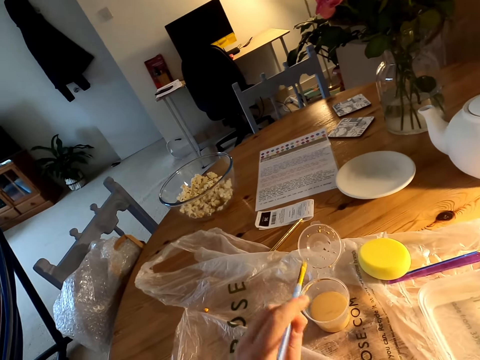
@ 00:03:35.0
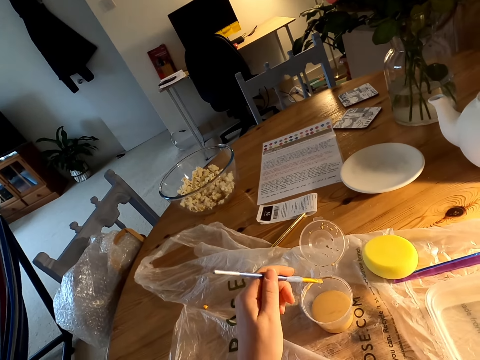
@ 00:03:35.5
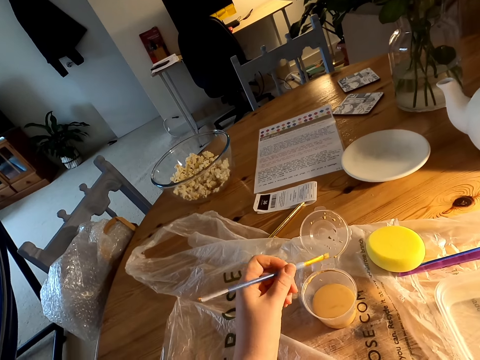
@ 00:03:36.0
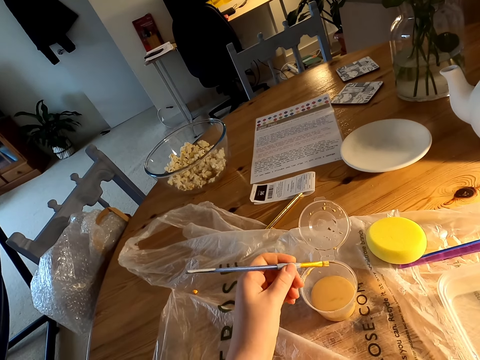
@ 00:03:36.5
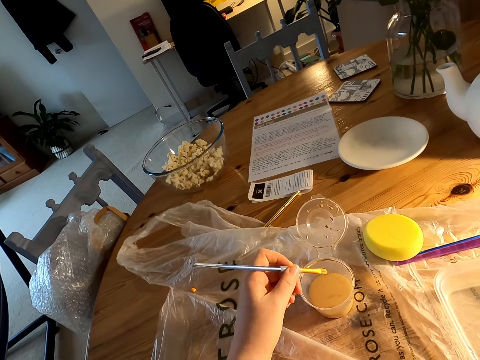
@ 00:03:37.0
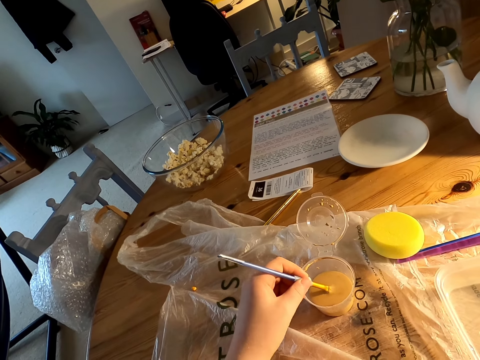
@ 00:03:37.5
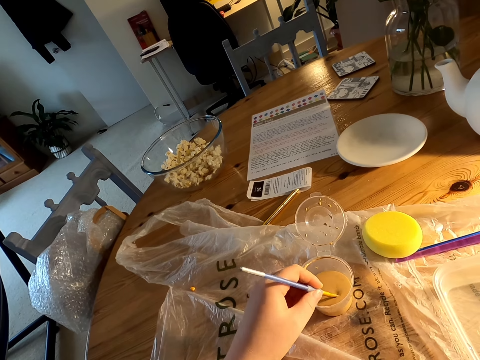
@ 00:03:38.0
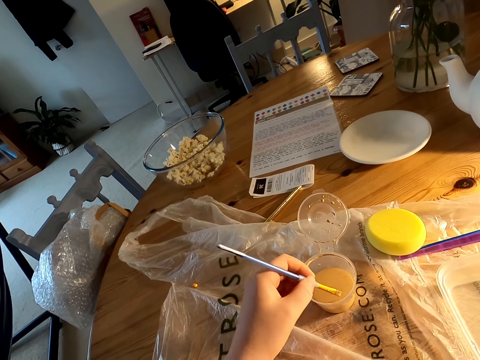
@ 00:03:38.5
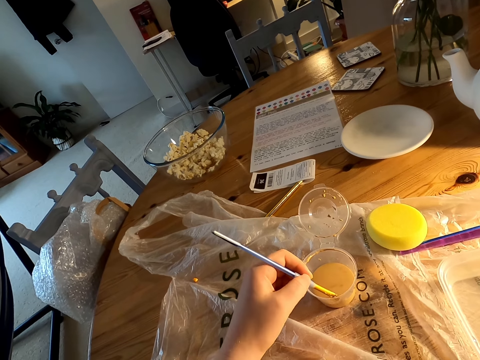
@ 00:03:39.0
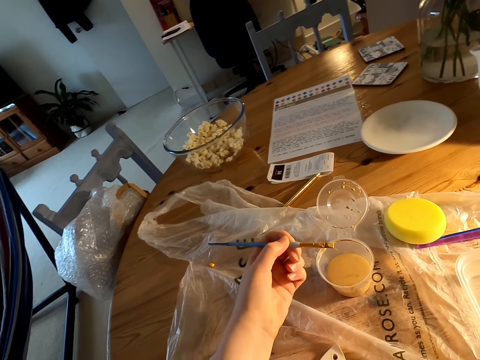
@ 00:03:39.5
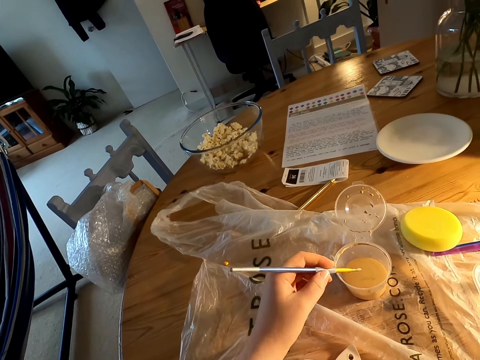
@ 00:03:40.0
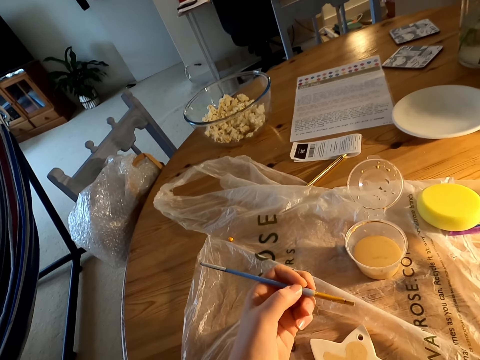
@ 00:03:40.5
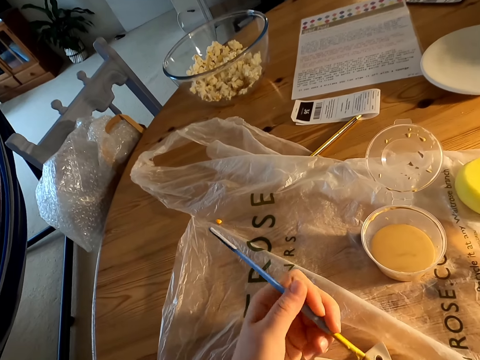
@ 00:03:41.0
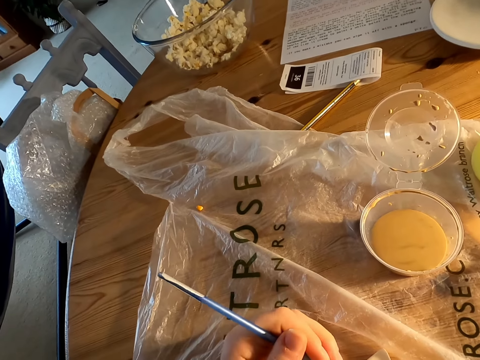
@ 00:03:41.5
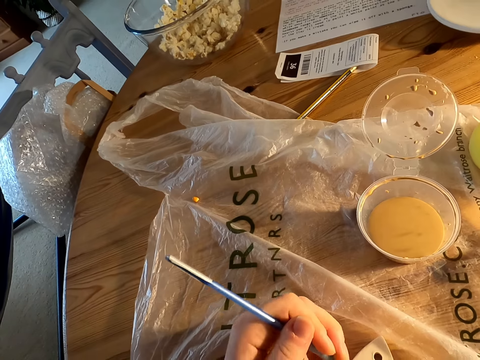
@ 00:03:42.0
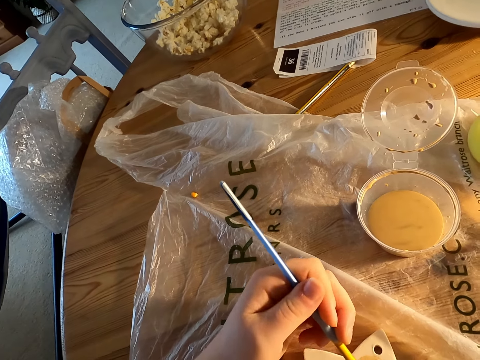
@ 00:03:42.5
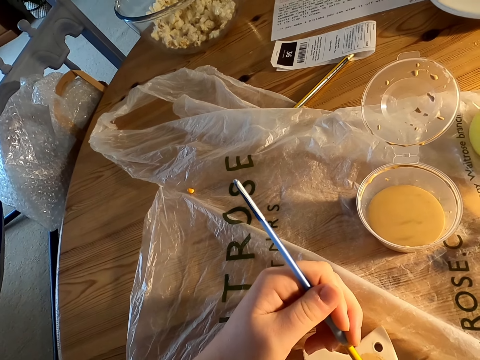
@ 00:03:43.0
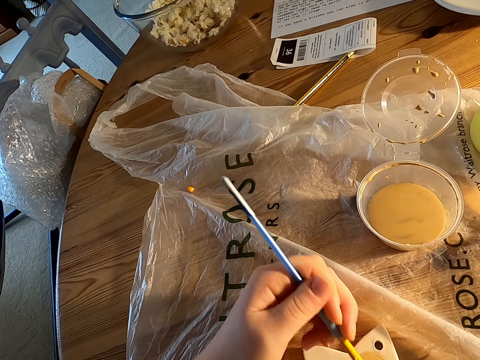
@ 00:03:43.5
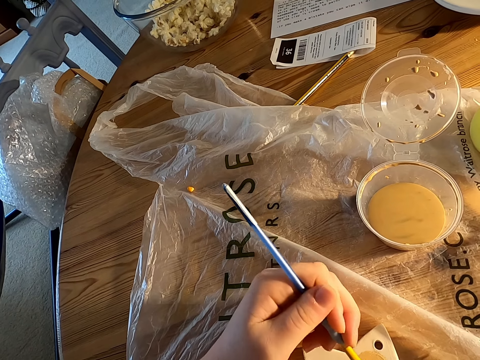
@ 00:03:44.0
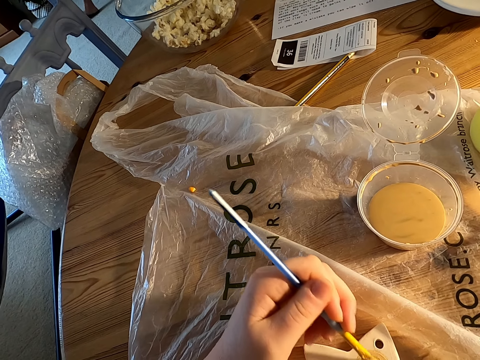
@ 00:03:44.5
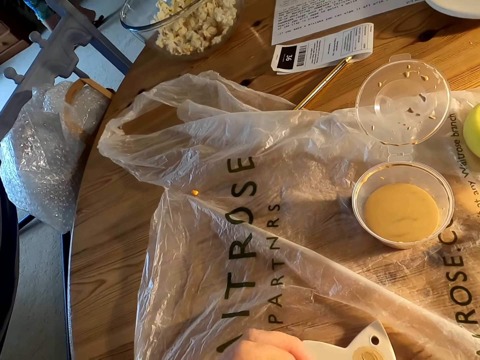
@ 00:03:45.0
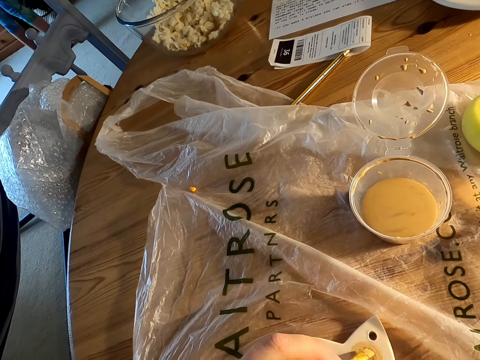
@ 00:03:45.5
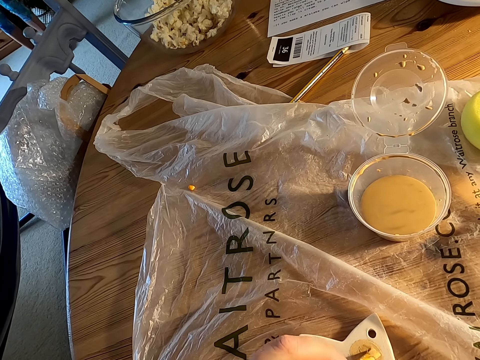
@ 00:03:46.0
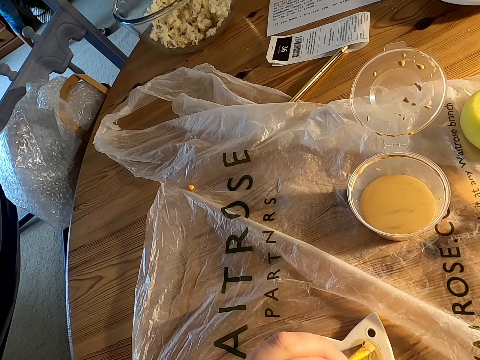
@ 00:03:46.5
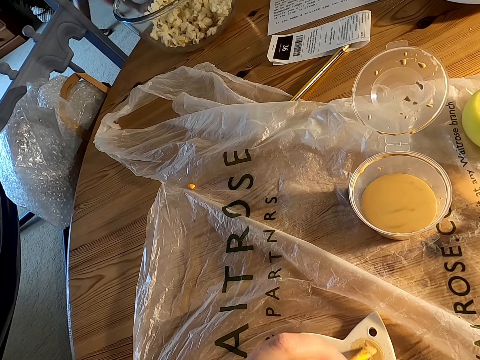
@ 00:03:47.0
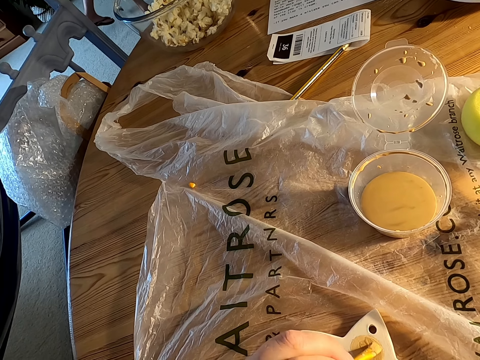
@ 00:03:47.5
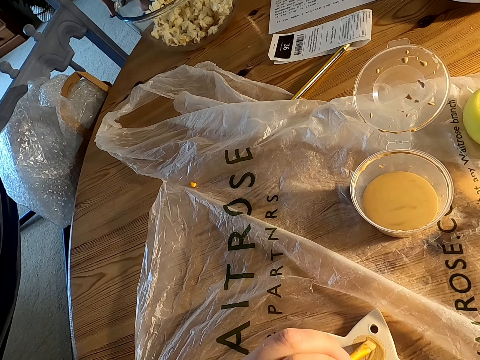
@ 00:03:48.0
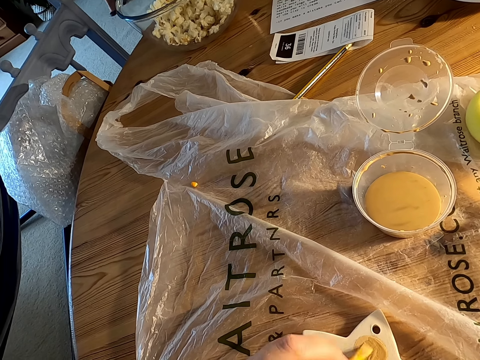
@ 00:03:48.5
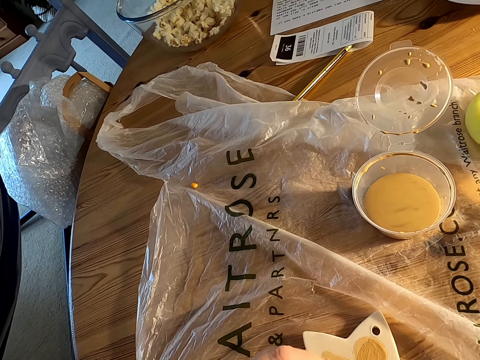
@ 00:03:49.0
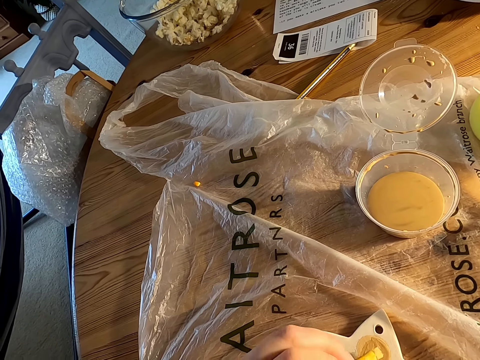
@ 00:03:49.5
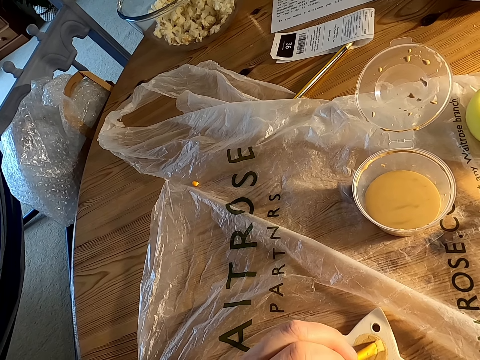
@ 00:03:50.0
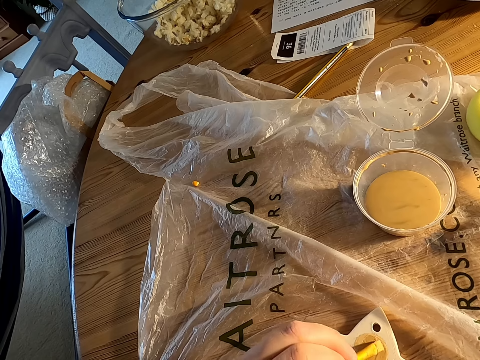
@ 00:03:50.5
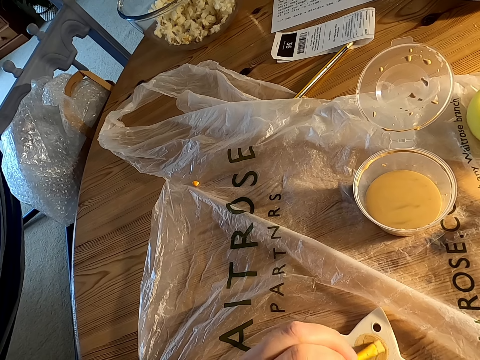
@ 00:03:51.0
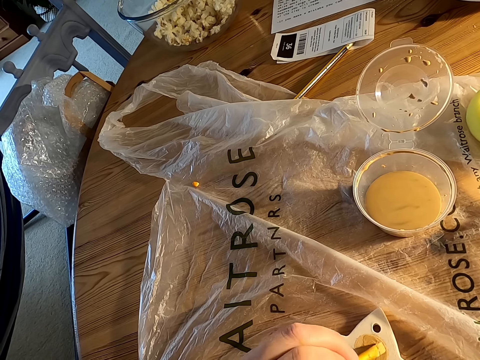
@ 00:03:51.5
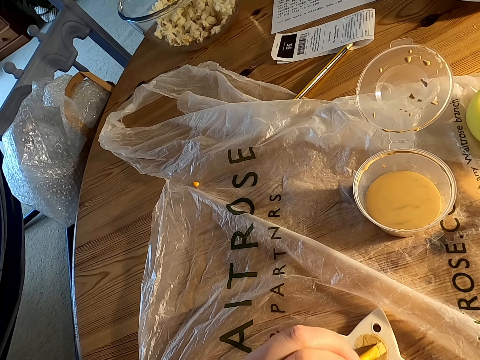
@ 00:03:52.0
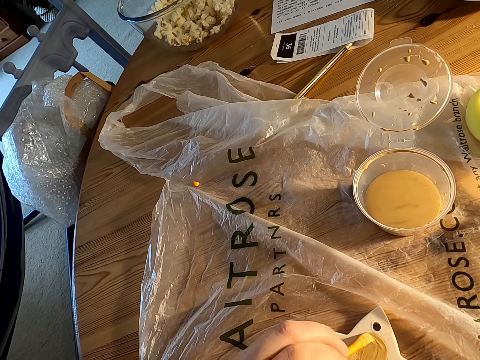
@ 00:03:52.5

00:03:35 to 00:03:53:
The camera wearer holds a paint brush with his left hand. He dips paint in the can on the table with a brush. He paints something on the table with the brush. A woman walks on the floor. The camera wearer paints something on the table with the brush.

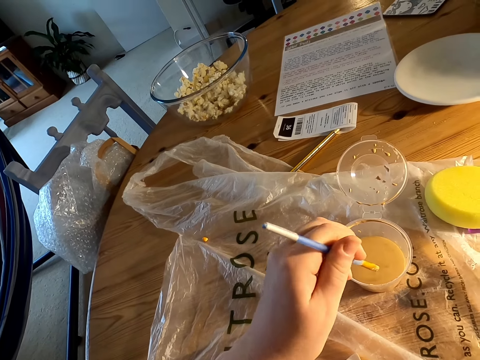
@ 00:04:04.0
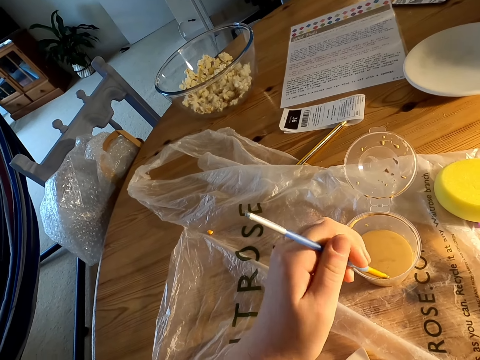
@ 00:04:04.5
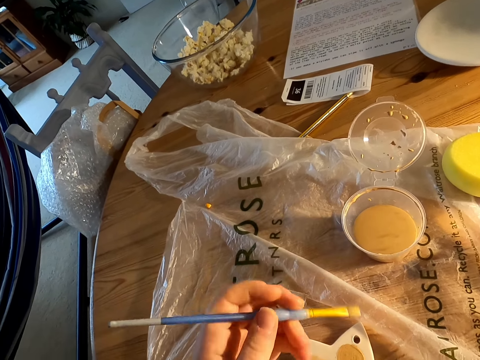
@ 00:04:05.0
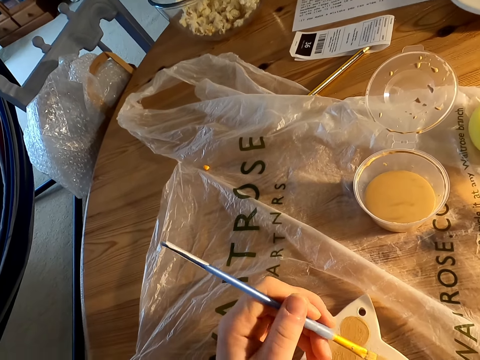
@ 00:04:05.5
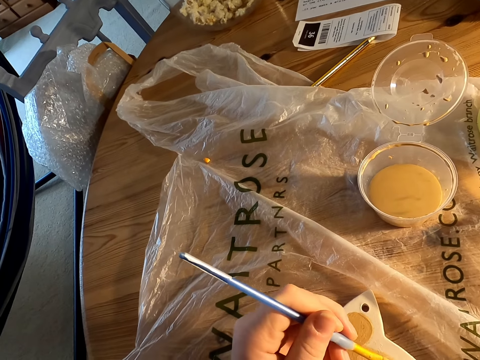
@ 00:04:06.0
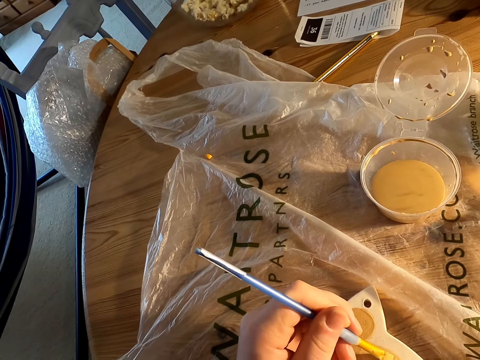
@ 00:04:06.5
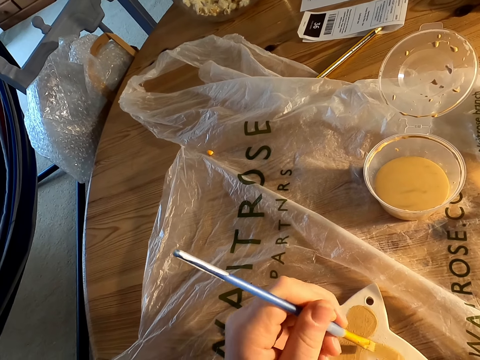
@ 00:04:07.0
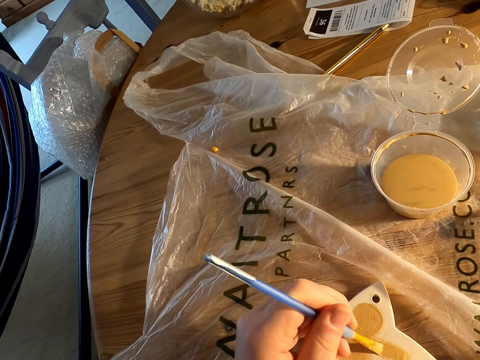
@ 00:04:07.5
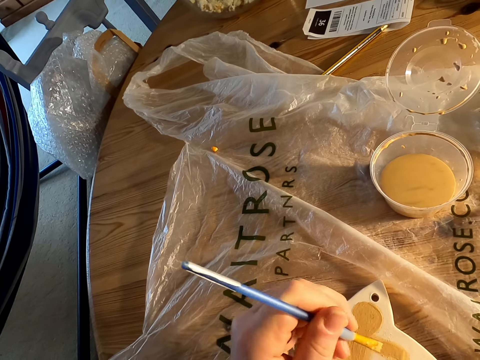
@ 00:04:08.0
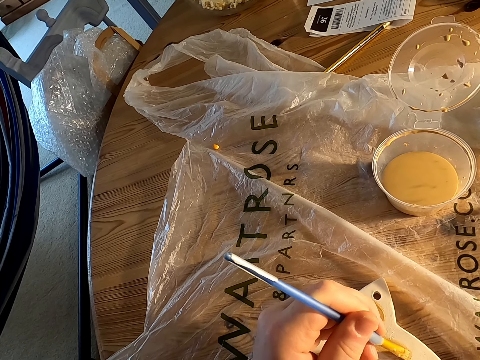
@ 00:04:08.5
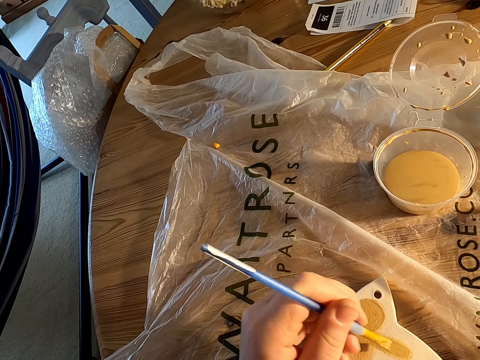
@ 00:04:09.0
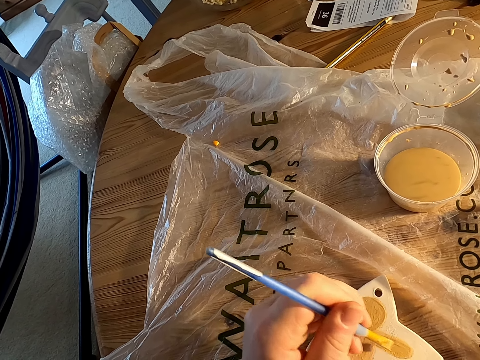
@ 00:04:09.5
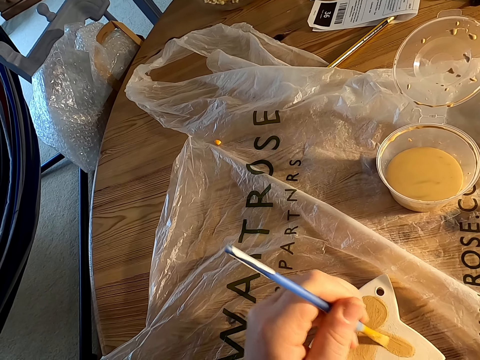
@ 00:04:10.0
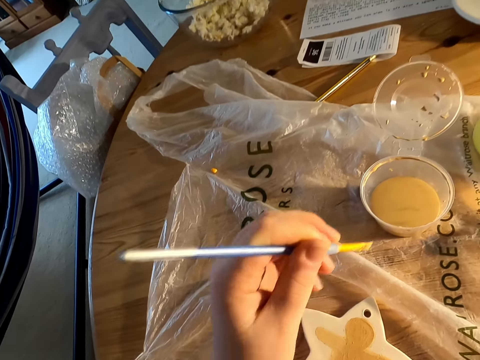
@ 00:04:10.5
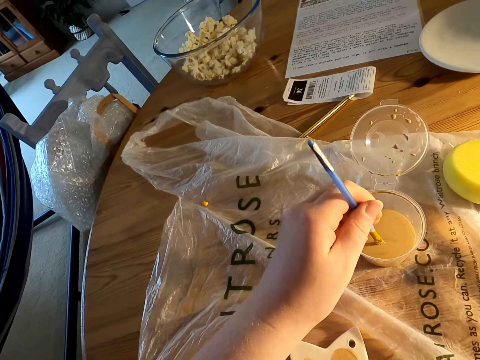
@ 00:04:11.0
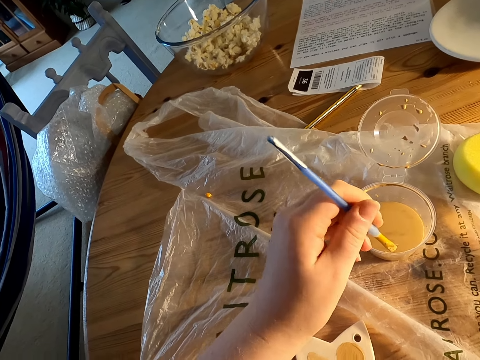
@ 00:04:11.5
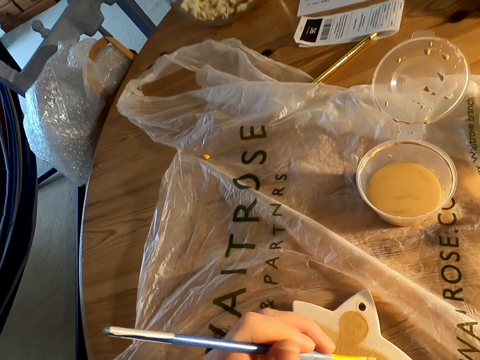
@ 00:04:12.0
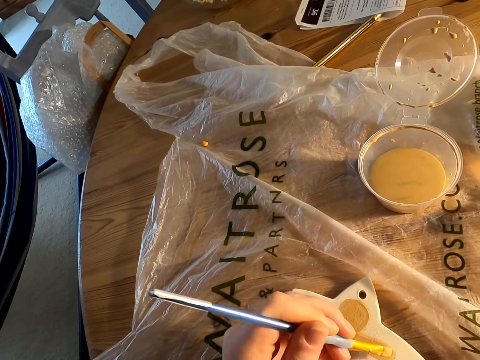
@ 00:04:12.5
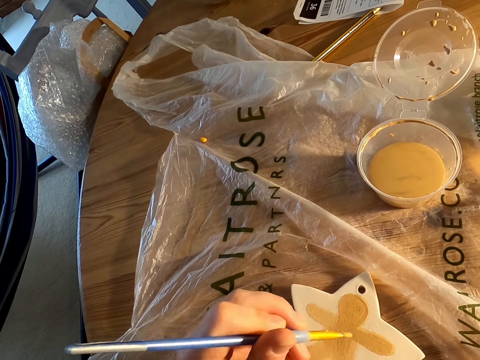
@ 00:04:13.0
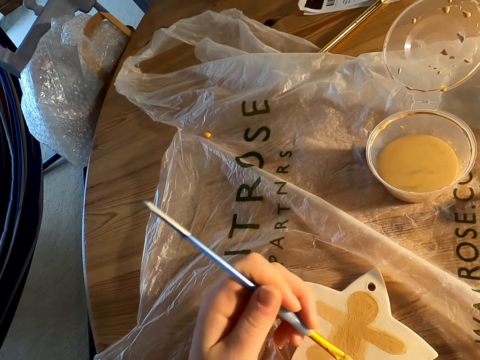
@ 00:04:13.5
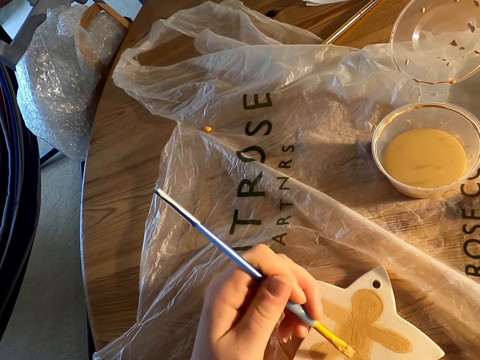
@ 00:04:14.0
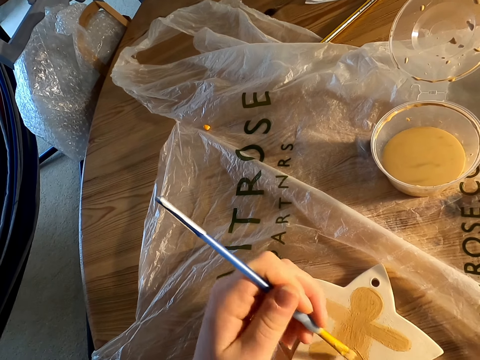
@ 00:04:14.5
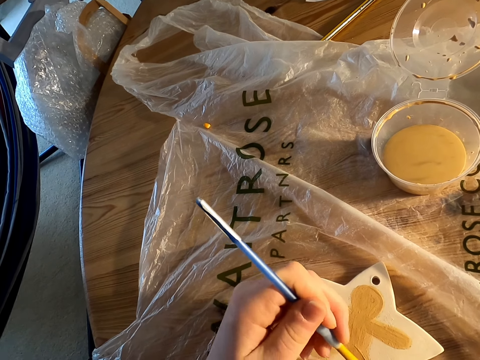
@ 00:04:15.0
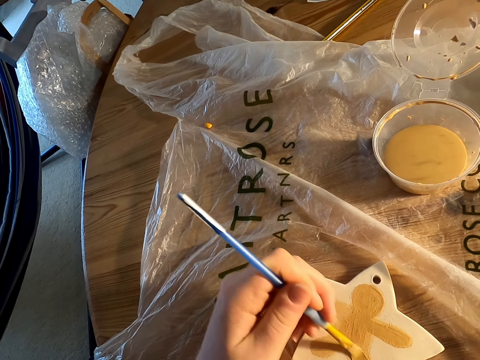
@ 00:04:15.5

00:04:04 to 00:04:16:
The camera wearer dips paint in the can on the table with a brush. They paint something on the table with the brush. They dip paint in the can on the table with the brush. They paint something on the table with the brush.
